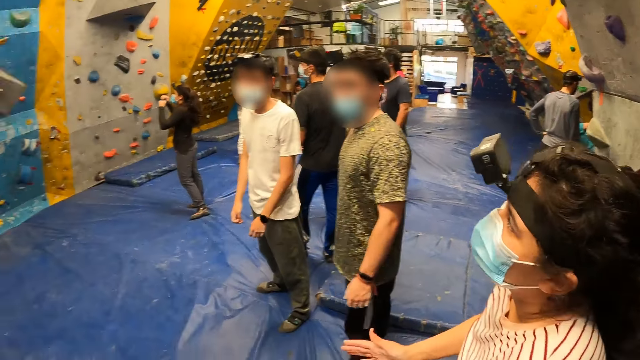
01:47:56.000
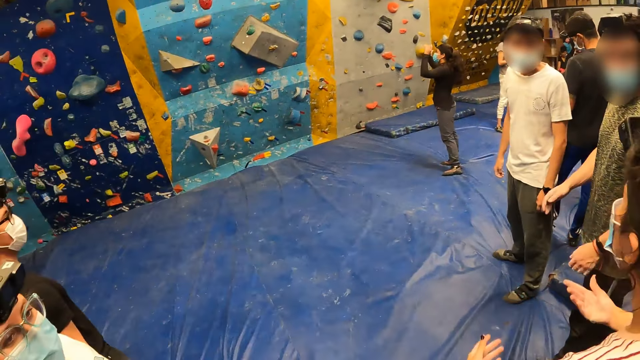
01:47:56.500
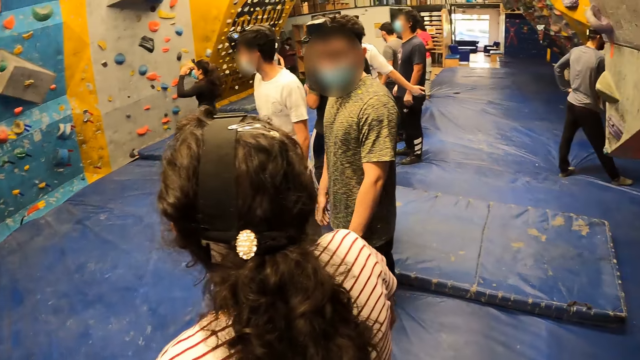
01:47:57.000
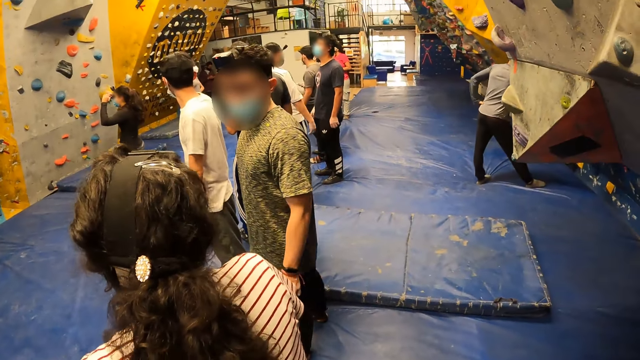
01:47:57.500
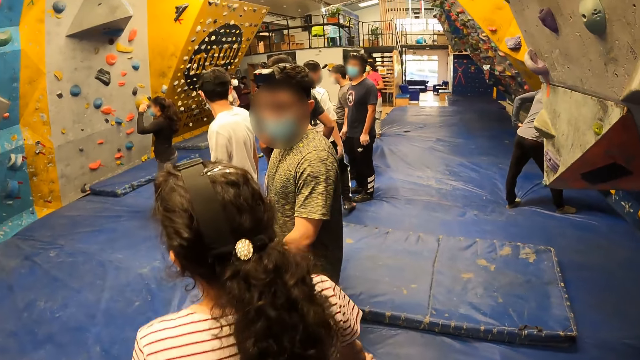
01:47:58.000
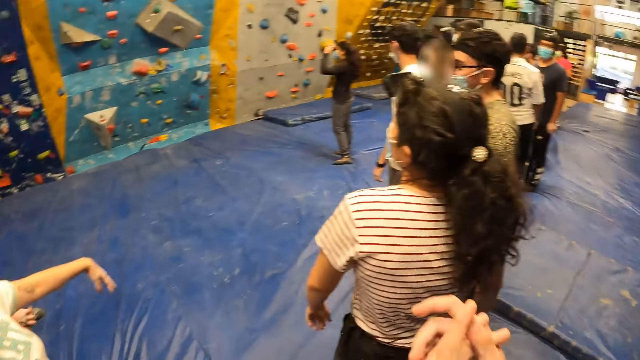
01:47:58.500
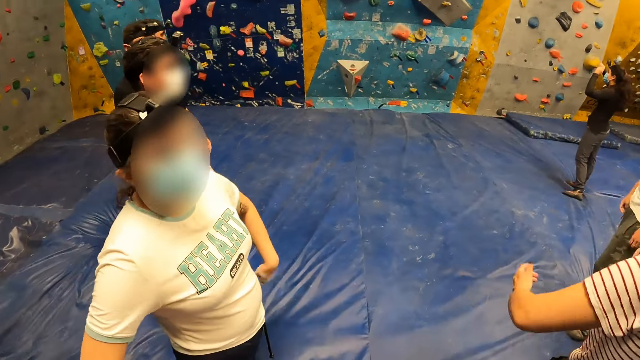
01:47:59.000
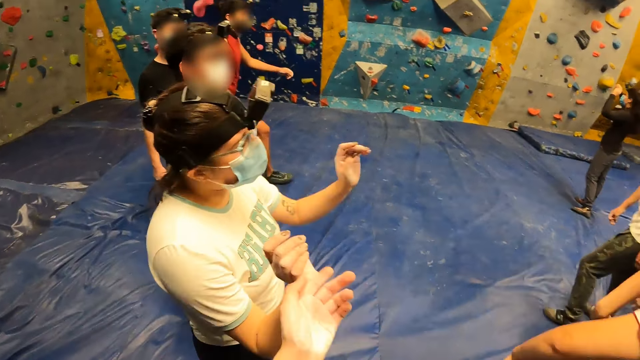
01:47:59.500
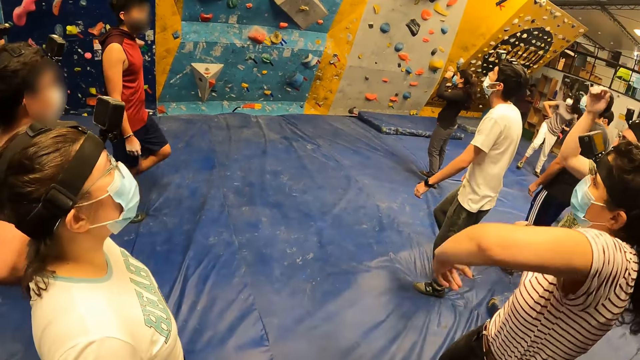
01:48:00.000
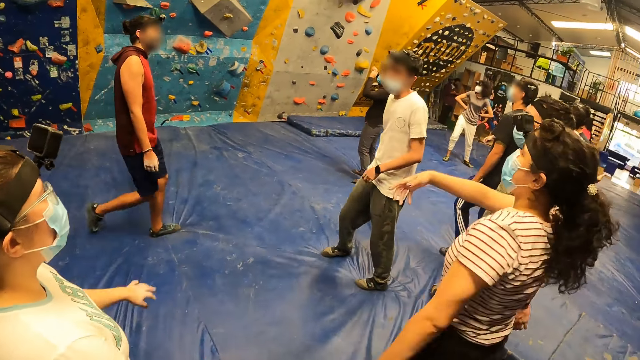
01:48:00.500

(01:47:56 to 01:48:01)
A woman claps.

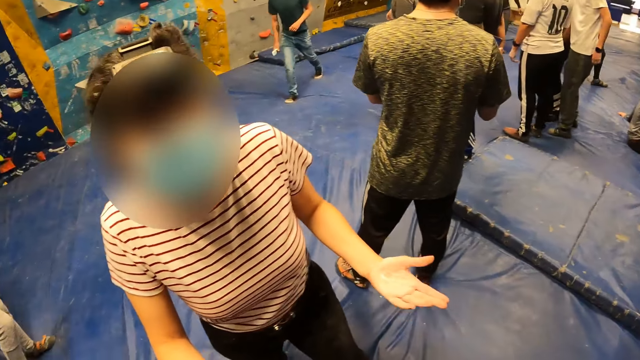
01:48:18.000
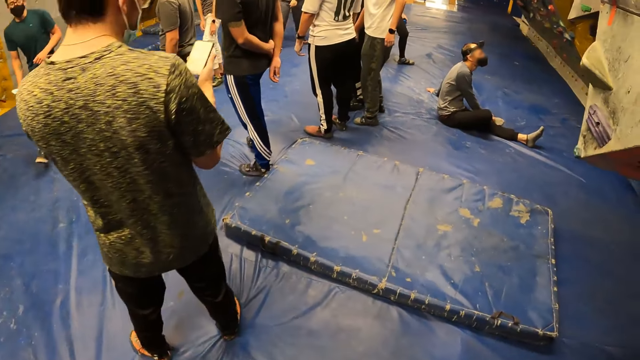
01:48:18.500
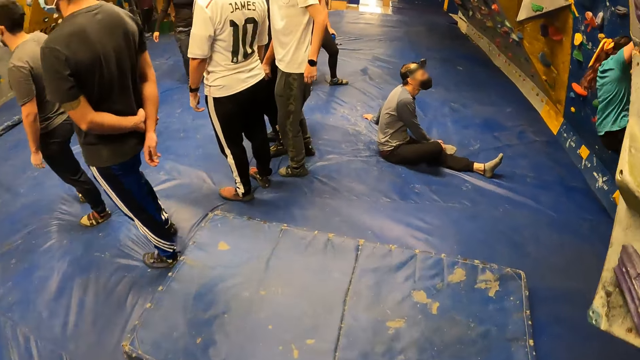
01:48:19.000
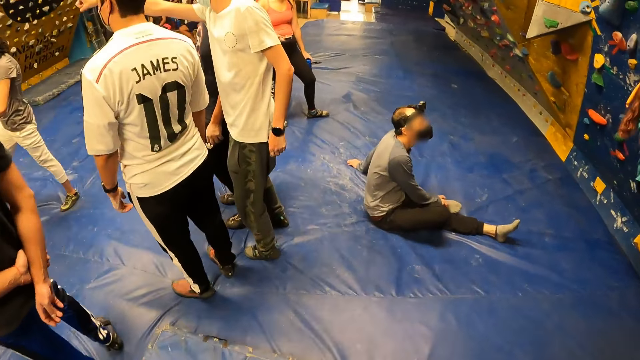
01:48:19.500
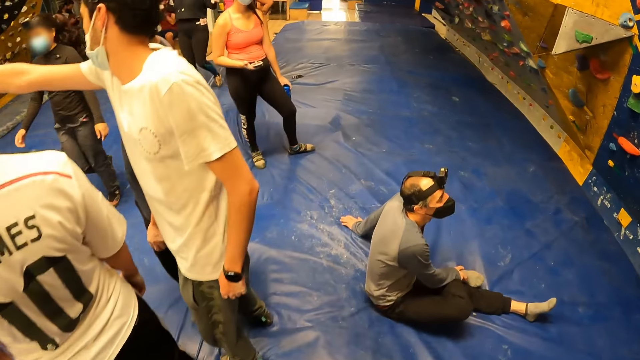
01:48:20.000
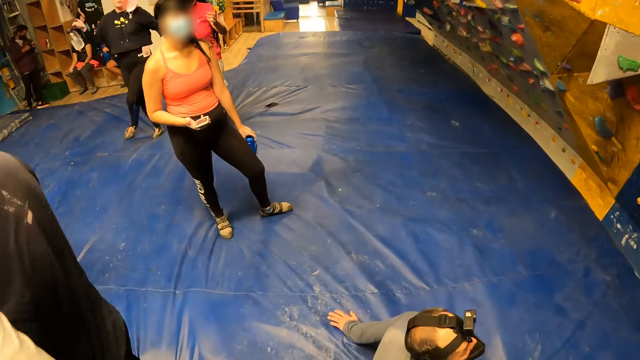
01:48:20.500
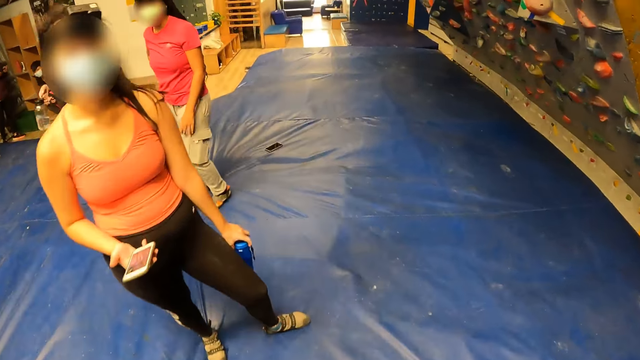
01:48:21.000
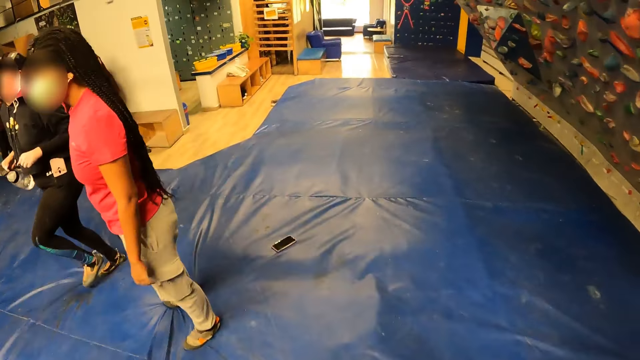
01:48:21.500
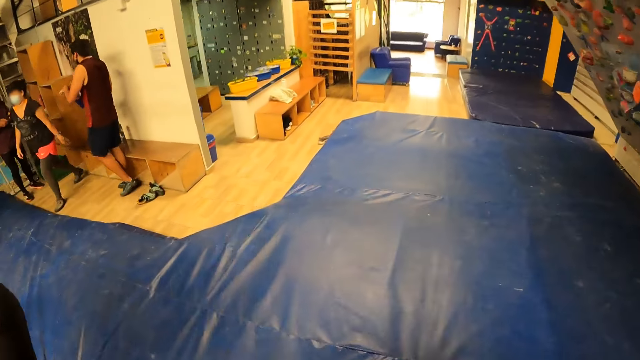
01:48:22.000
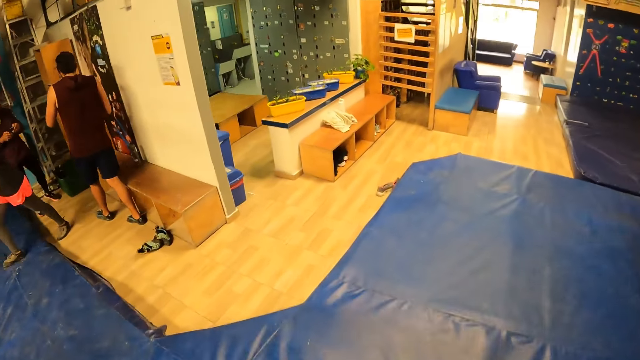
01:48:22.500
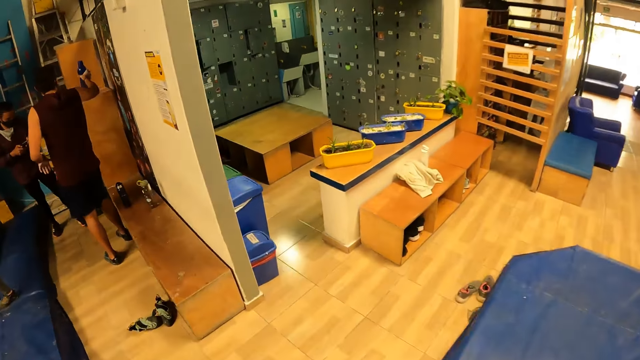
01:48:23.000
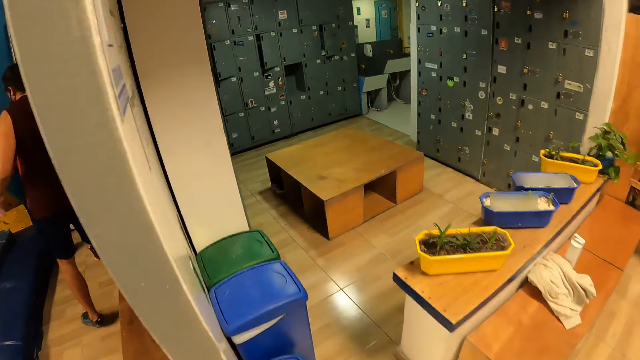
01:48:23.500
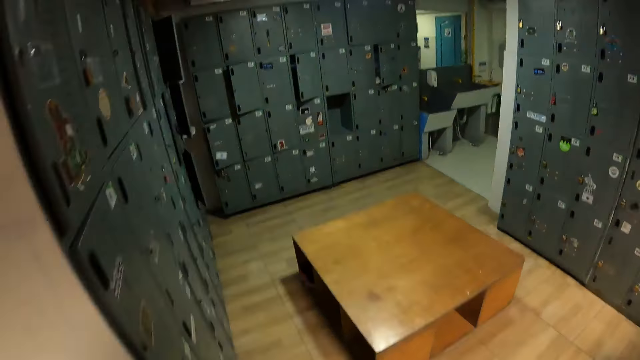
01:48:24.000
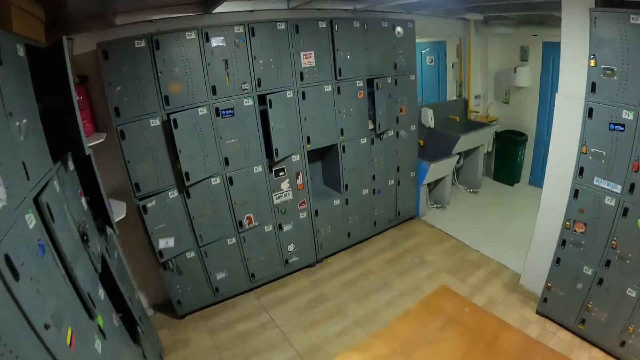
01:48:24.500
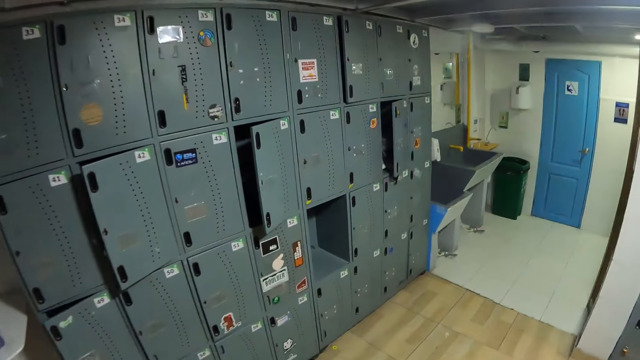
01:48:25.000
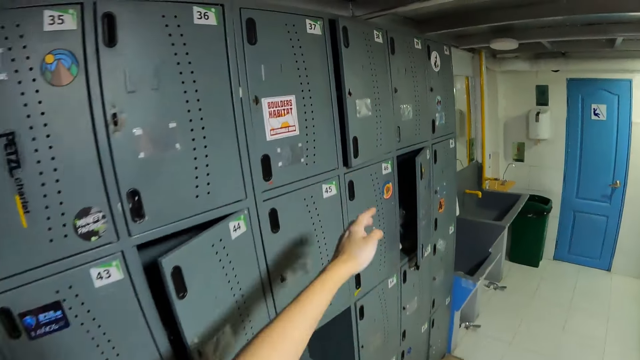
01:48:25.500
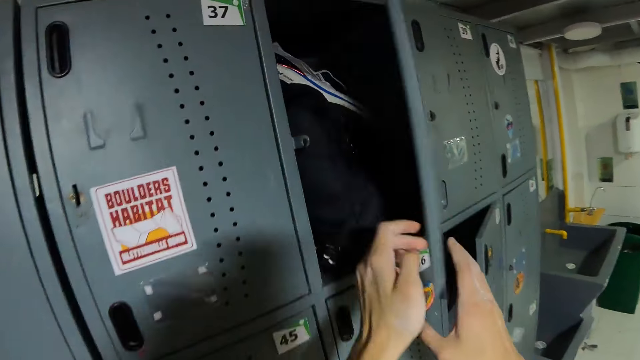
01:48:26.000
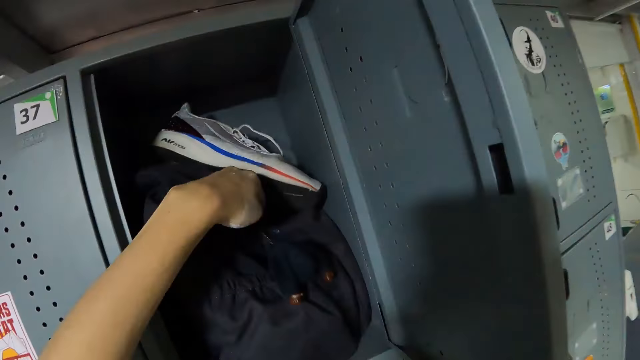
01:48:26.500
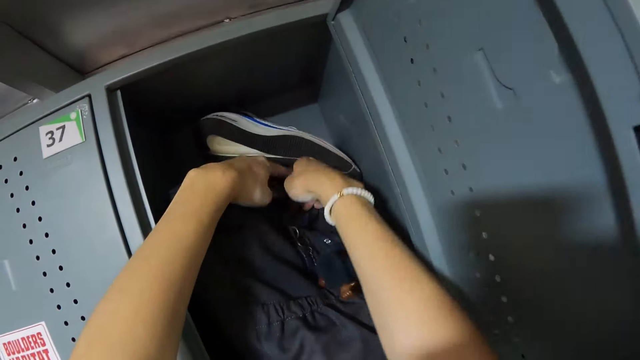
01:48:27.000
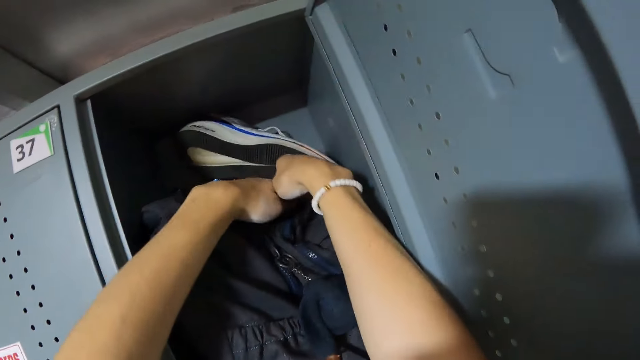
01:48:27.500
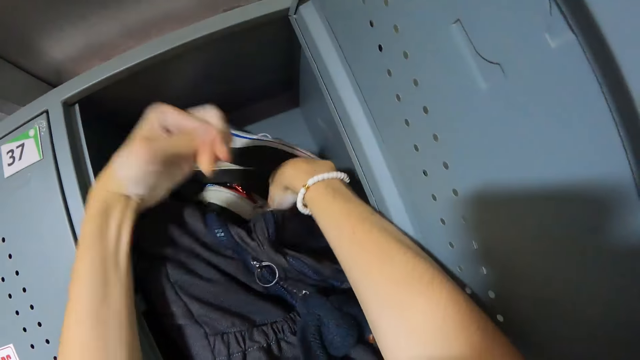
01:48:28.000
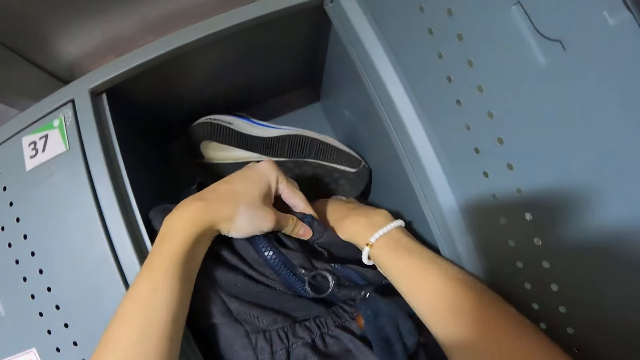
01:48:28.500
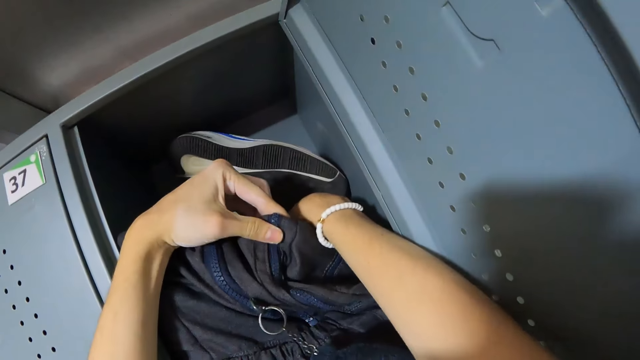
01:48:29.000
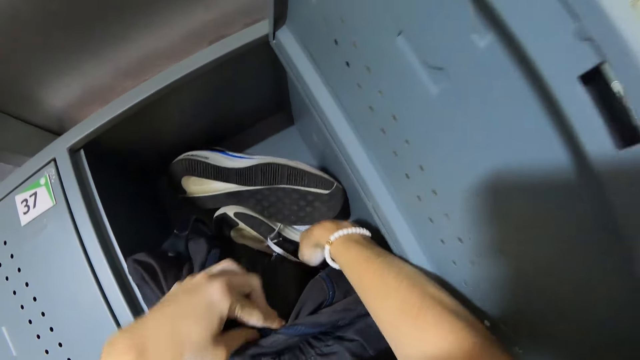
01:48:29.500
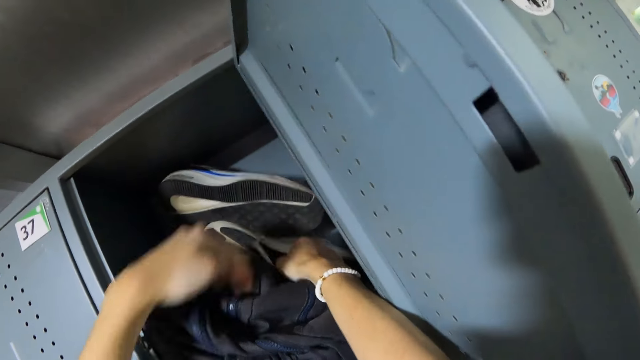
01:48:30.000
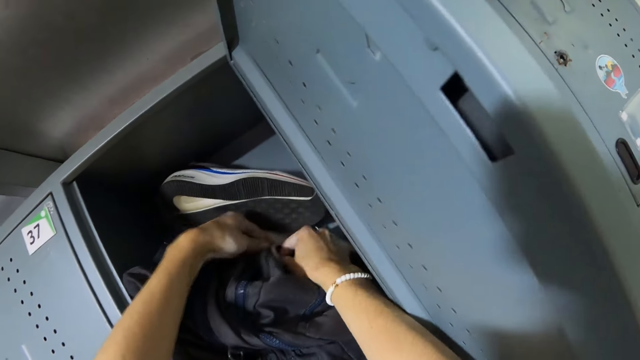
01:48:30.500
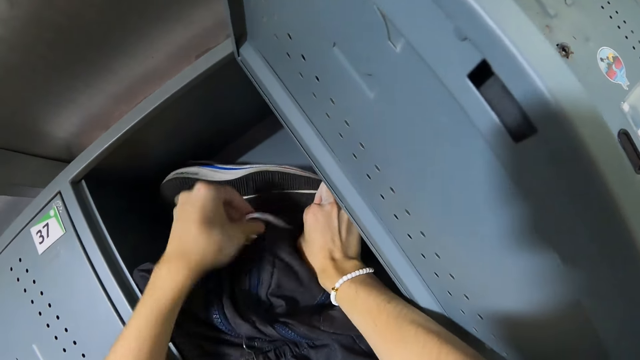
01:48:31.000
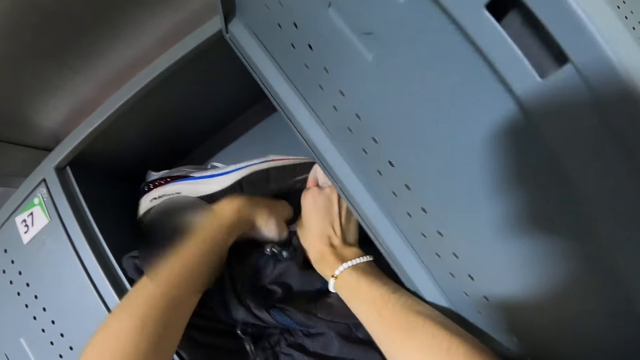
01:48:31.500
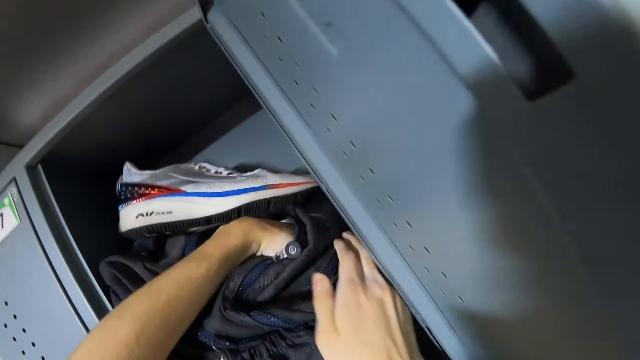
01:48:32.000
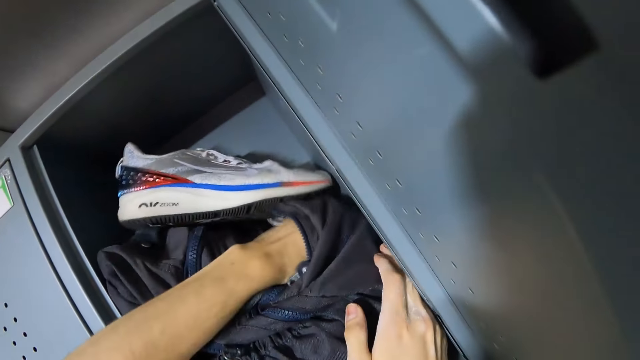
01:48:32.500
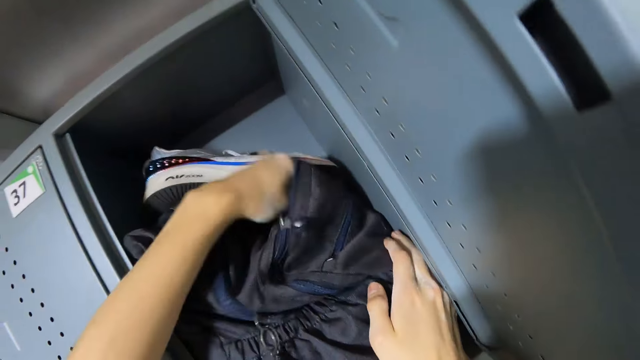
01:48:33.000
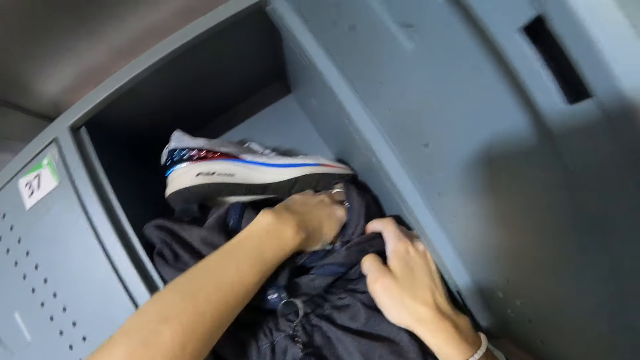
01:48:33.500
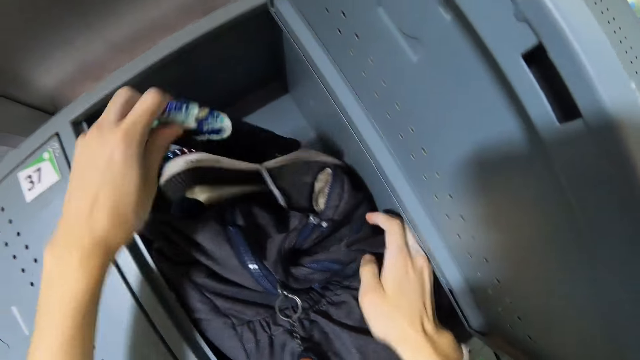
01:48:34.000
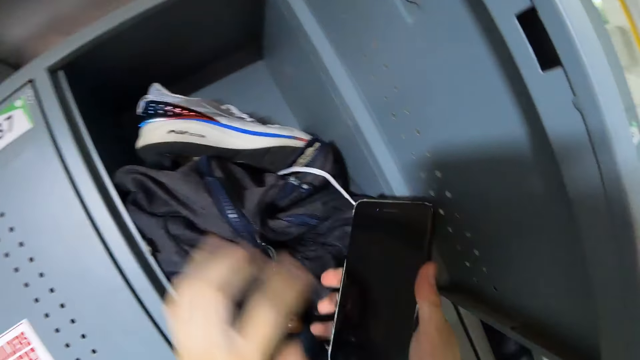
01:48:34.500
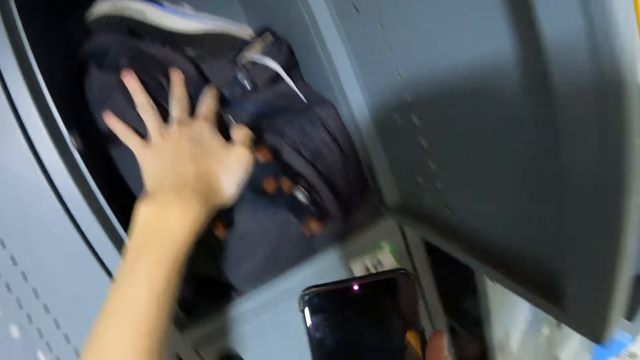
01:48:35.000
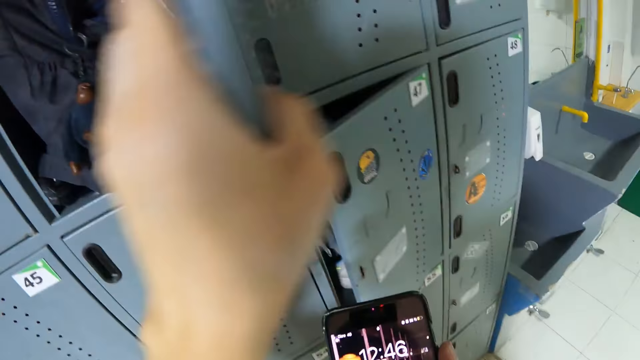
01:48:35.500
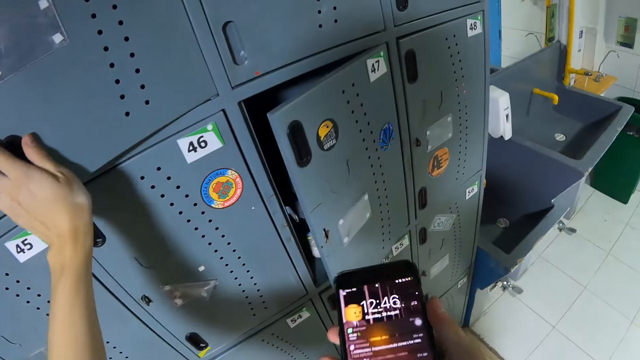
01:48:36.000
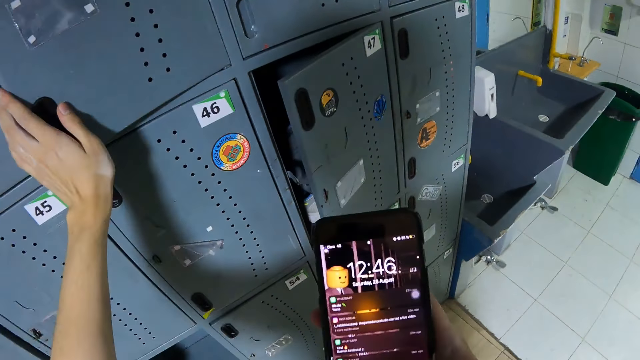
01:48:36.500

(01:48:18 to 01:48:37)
The camera wearer walks around the room. She walks over to a locker room. She walks beside the lockers. She opens a locker with her left hand. She holds the locker with her right hand. She searches a bag in the locker with her left hand. She searches the bag with both hands. She puts her hand in the bag. She unzips the bag with her left hand. She pulls out a phone from the bag with her left hand. She passes the phone from her left hand to her right hand. She adjusts the bag in the locker with her left hand. She pushes the bag. She shuts the locker door with her left hand. She operates the phone with her right hand.
